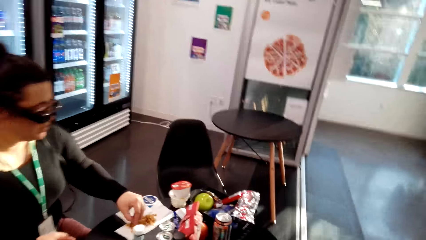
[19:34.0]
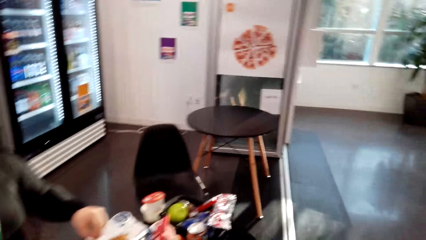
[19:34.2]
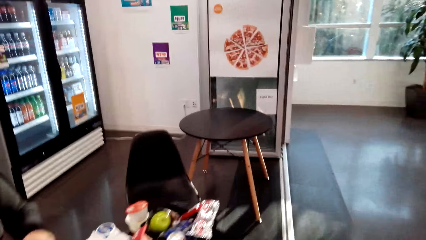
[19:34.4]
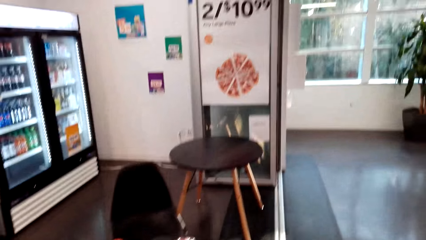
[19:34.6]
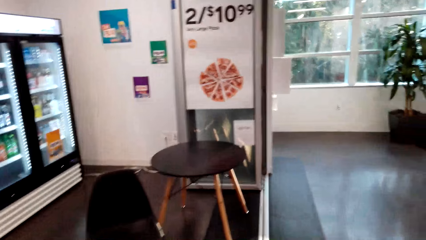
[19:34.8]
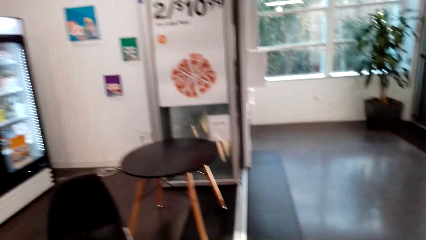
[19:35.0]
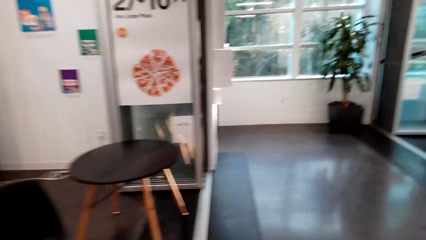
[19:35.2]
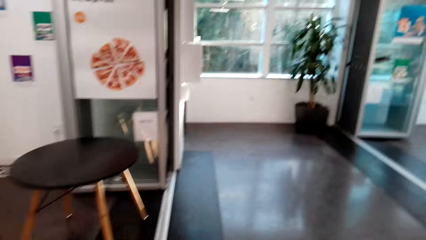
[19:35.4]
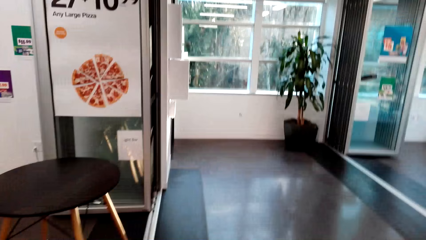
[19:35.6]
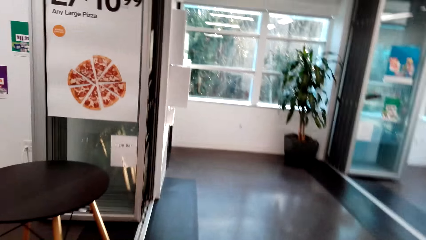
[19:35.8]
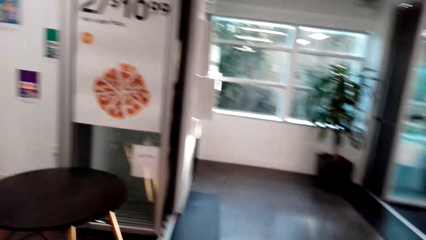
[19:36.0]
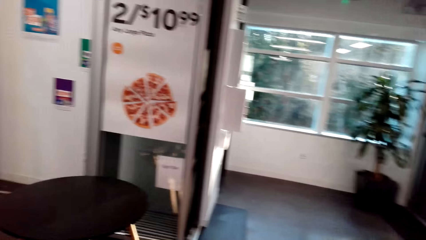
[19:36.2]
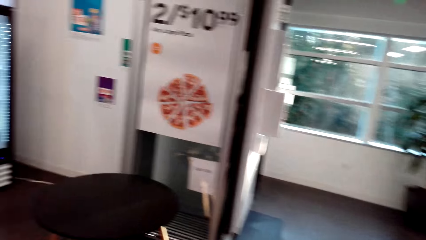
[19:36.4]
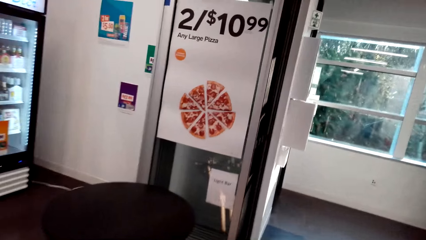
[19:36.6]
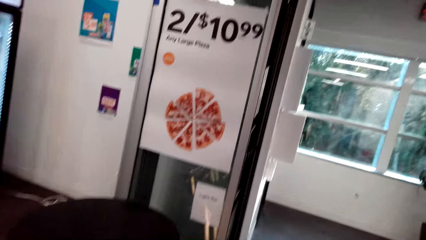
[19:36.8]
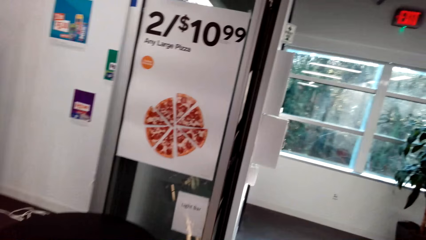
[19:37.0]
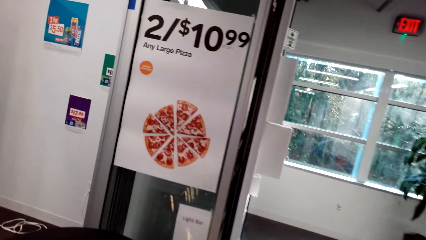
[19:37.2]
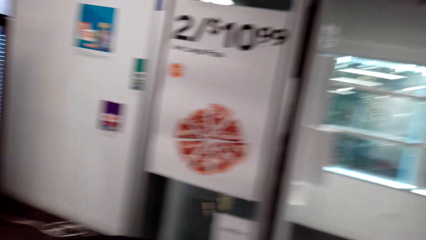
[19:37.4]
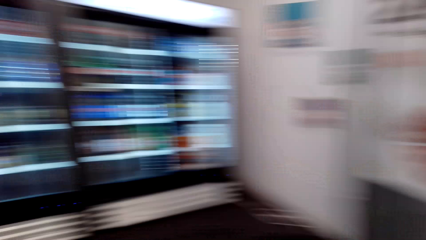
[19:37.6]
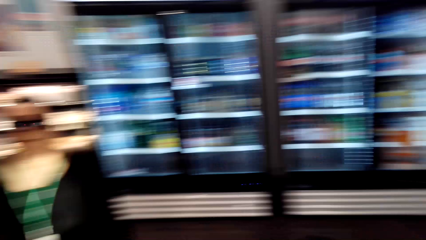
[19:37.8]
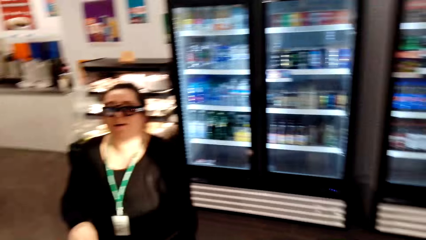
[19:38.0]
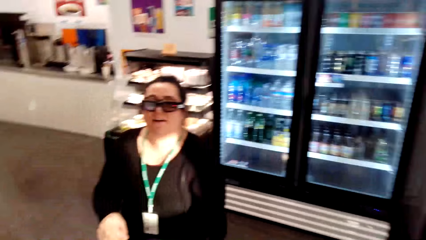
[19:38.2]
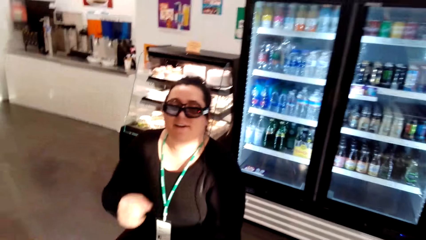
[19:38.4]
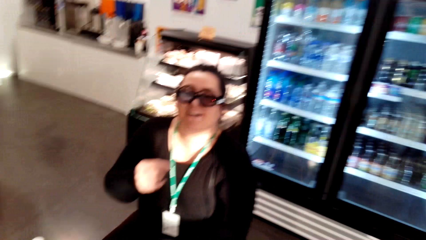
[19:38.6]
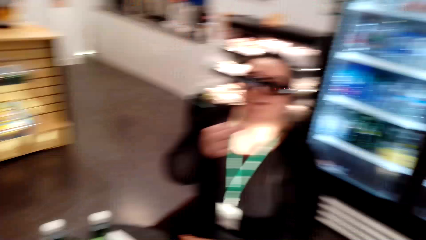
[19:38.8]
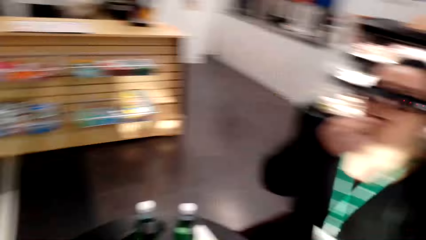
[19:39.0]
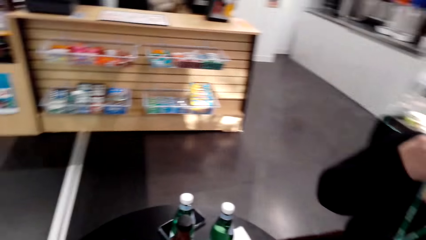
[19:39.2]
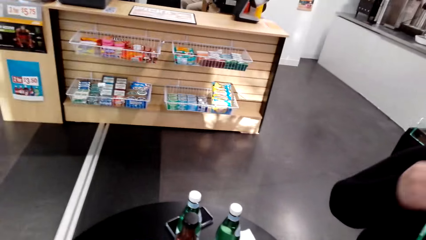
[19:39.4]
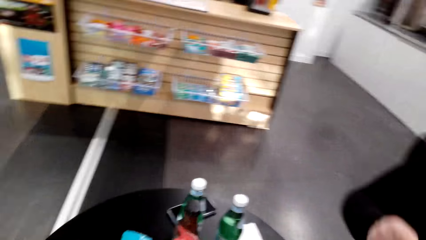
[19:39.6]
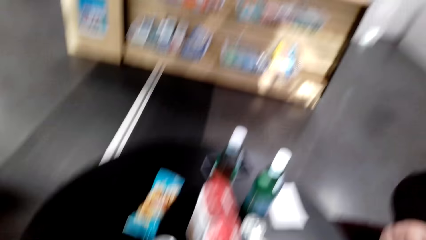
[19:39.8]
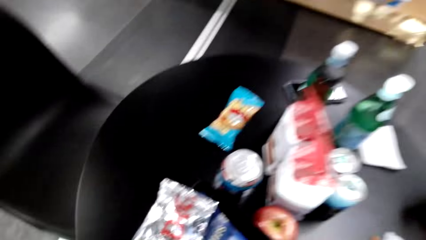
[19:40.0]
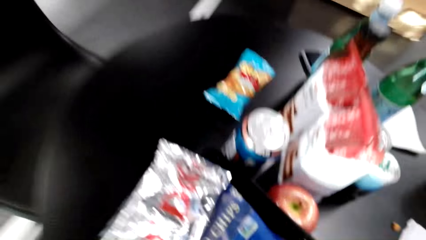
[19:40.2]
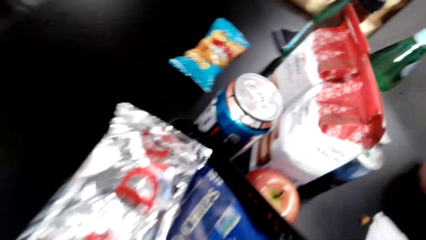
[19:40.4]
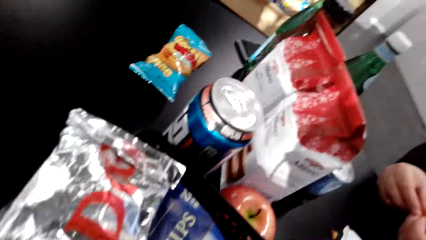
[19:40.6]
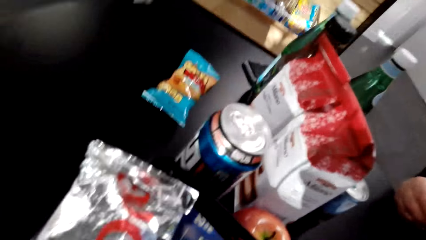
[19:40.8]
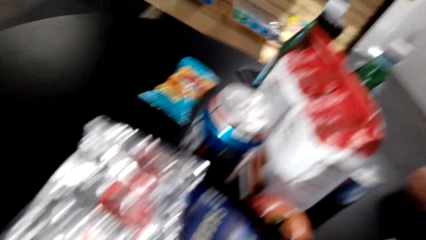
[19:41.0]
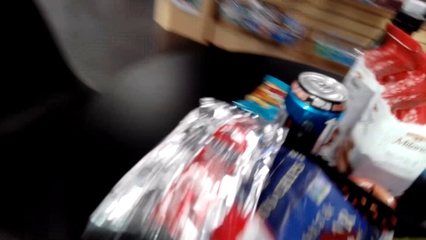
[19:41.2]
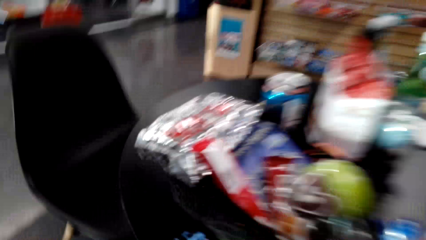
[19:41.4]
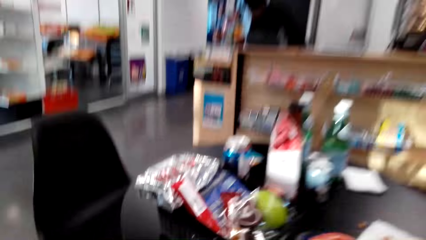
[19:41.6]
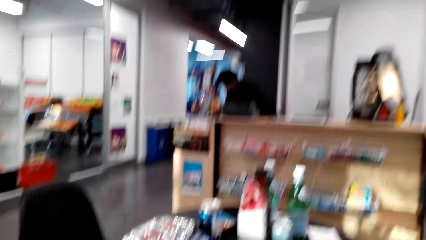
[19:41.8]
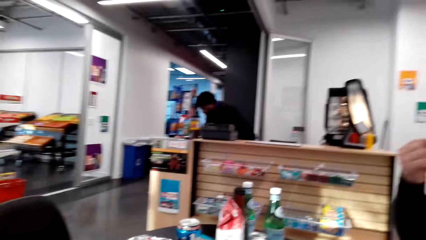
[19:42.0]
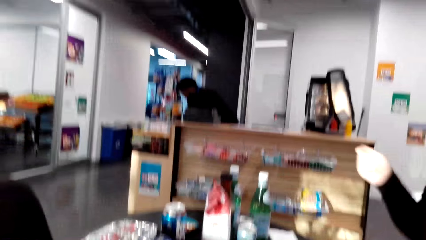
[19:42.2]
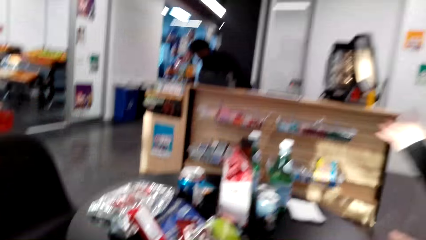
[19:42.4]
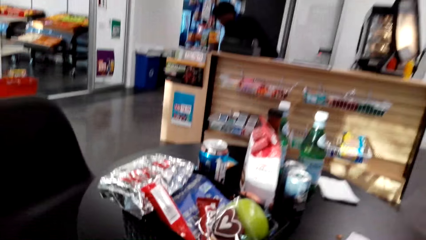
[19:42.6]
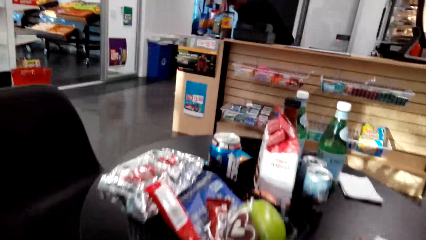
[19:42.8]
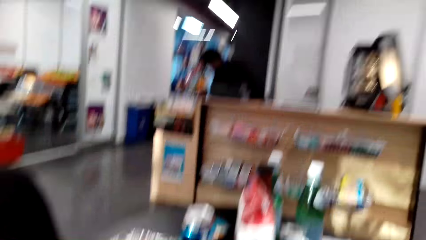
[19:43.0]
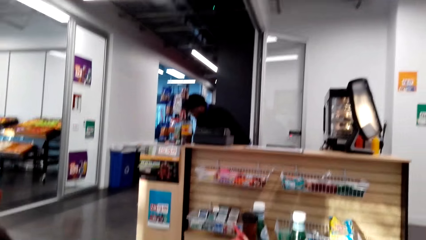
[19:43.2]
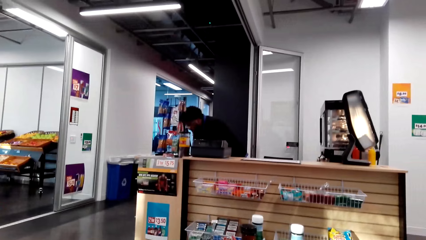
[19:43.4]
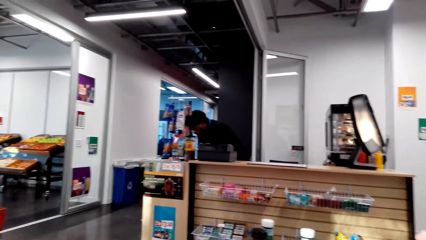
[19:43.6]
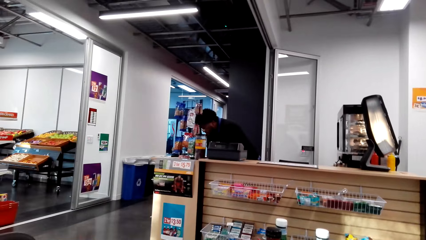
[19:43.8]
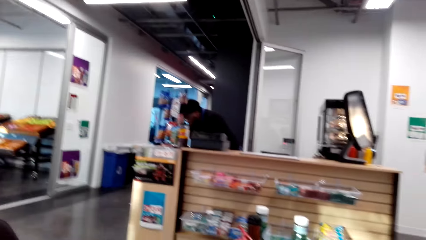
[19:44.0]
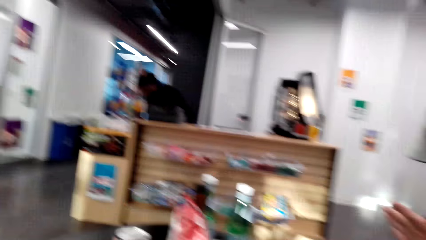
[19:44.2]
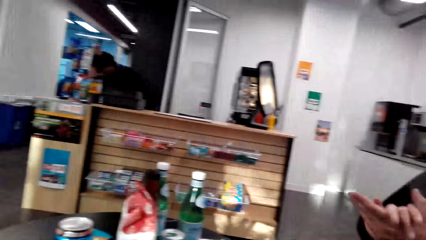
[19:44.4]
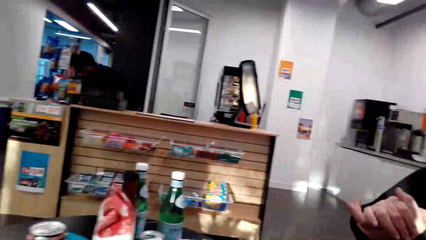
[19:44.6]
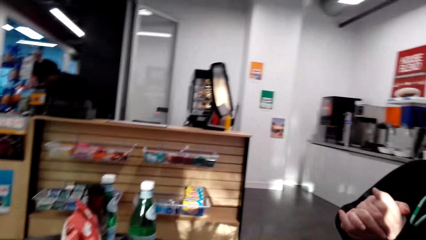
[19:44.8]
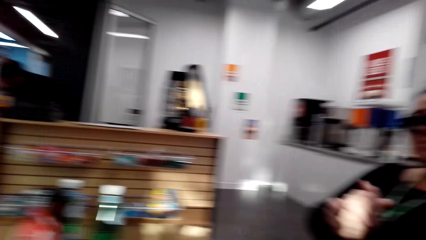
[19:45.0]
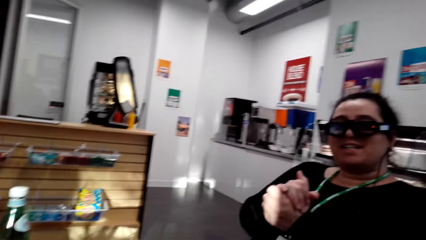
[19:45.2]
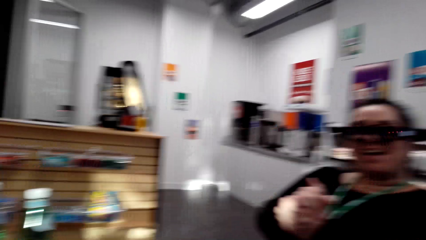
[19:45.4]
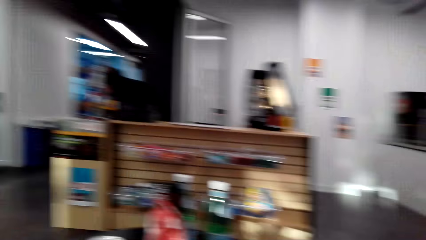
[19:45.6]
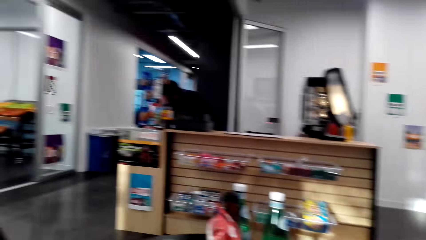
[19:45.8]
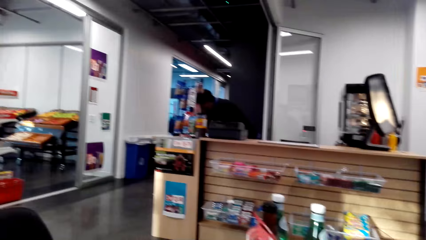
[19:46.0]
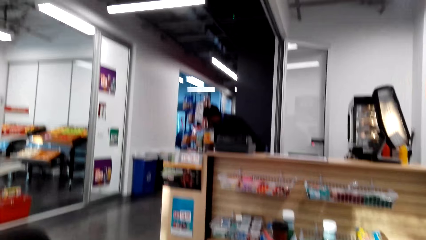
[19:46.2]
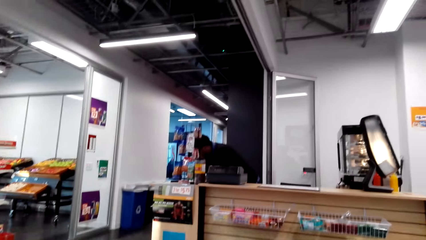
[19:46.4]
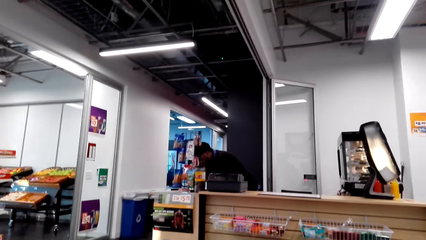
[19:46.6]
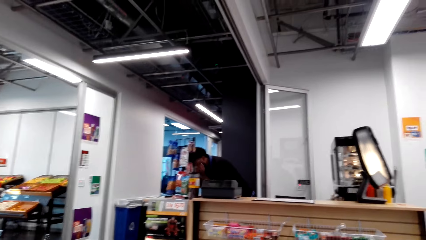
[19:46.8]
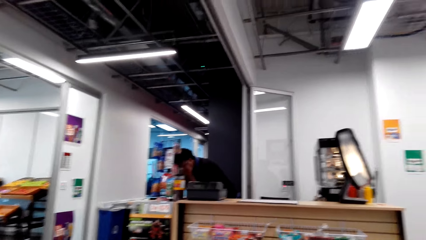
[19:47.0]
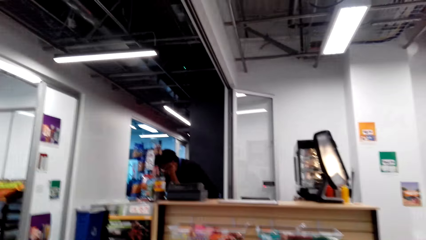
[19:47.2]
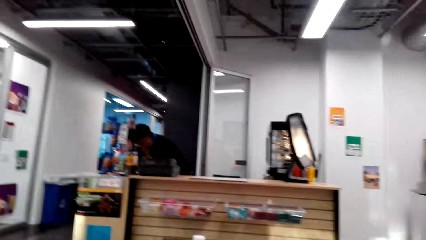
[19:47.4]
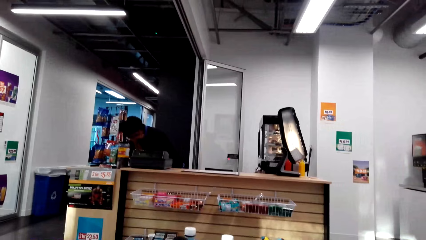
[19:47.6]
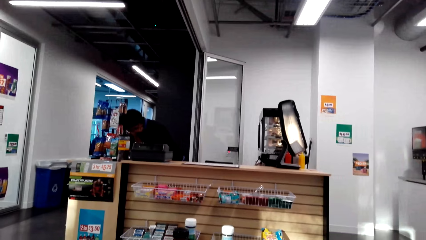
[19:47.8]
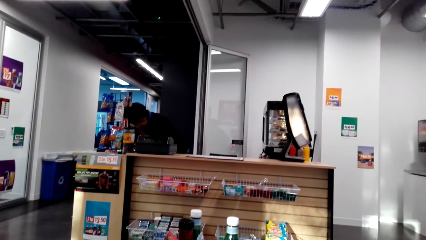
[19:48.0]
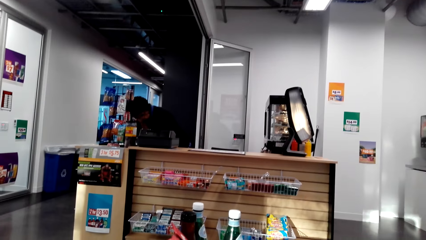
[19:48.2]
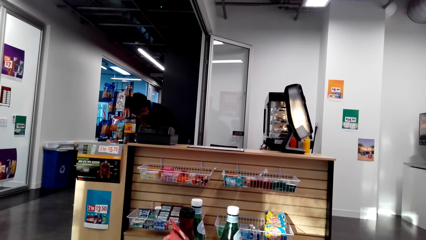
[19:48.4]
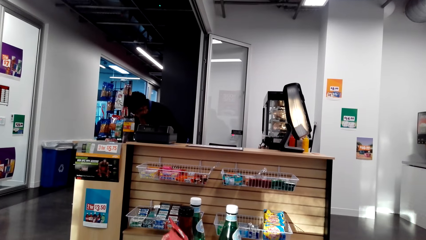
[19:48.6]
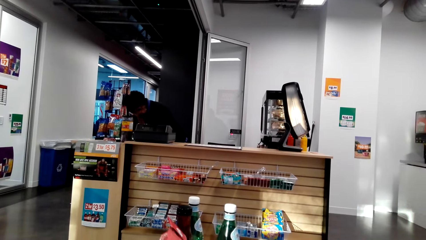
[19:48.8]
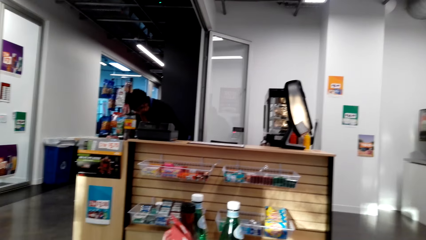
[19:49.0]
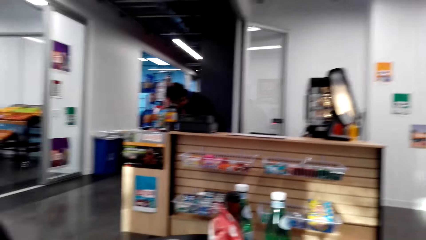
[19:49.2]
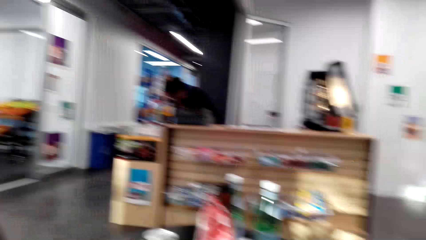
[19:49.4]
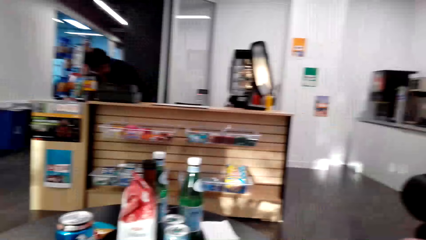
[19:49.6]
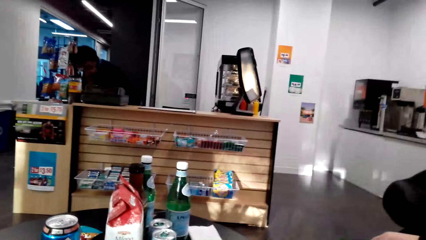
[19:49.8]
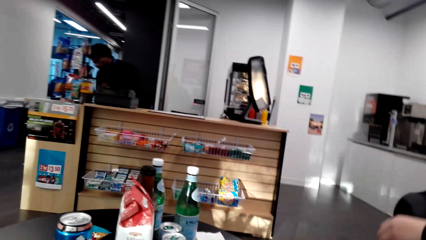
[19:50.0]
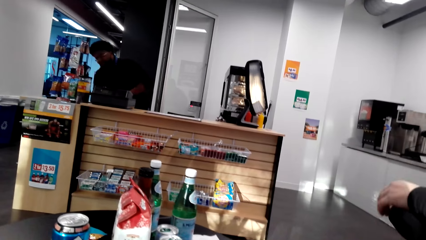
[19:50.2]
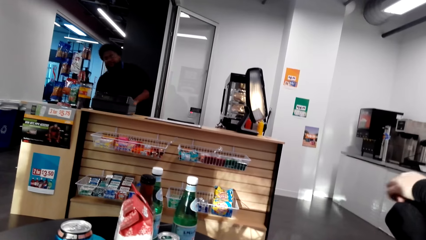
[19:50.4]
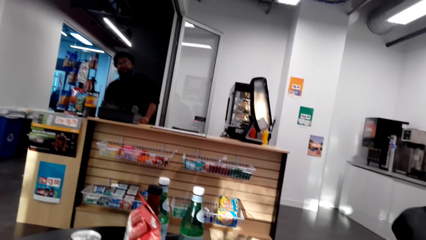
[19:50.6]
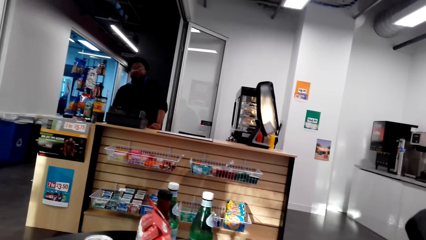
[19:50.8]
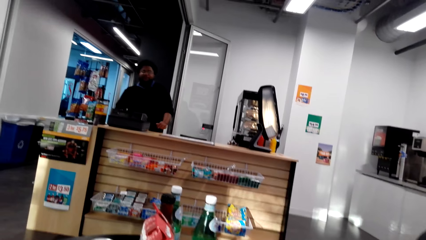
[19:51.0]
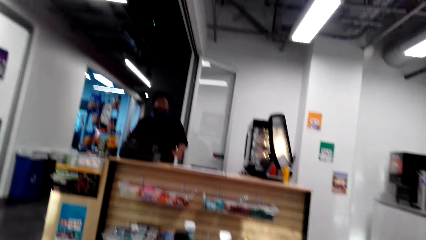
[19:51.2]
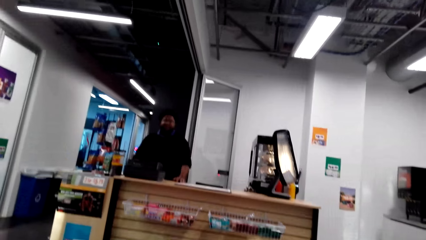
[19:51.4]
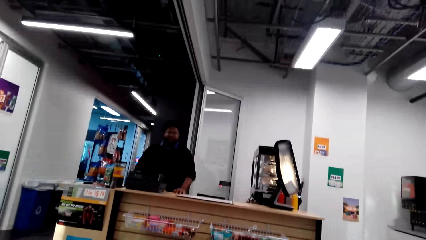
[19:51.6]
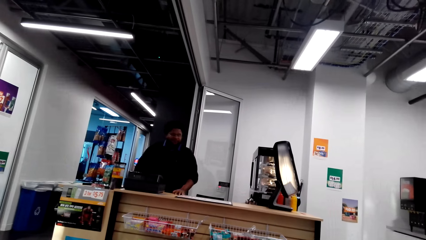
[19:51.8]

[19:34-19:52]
The camera wearer moves around. They look at a woman. They sit on a chair. The woman puts hands together. A person interacts with the camera wearer. The camera wearer talks to another person.
